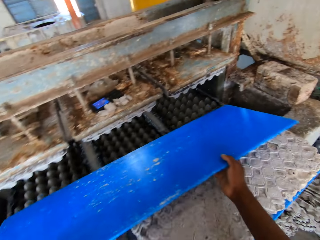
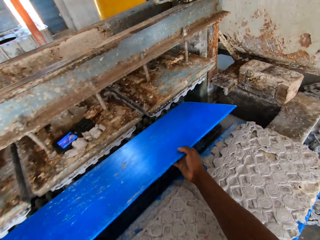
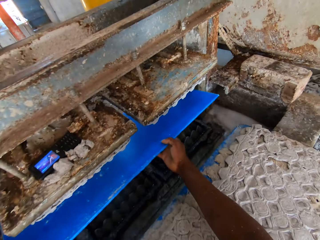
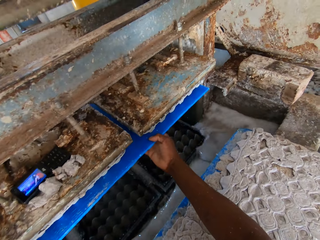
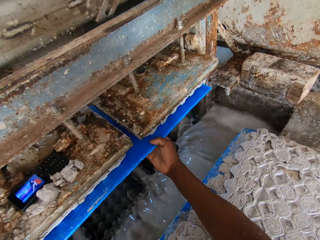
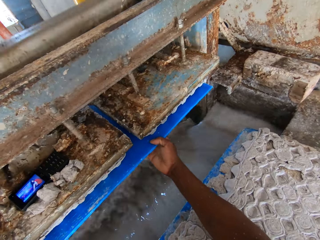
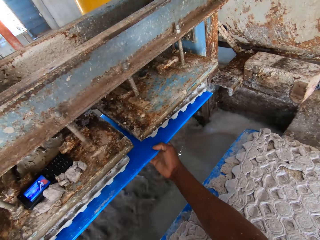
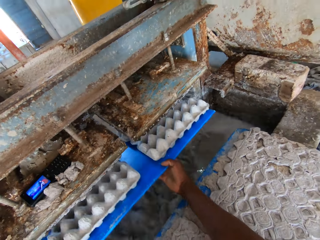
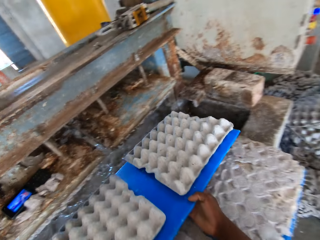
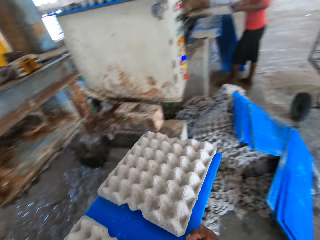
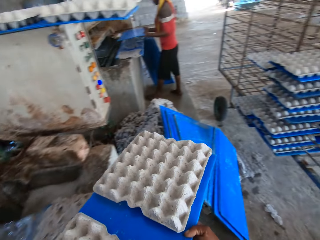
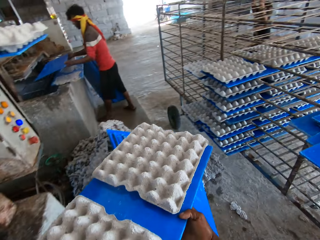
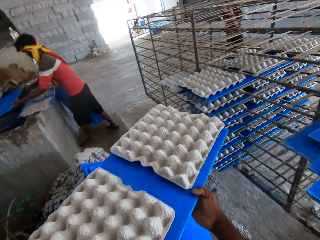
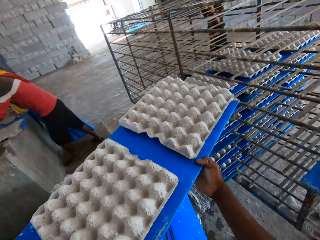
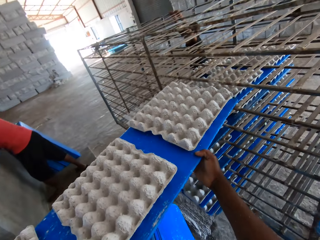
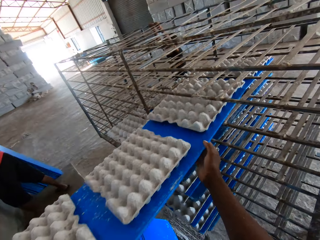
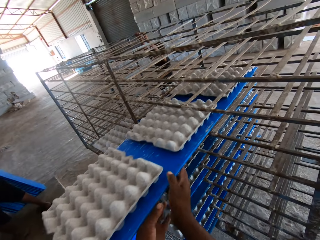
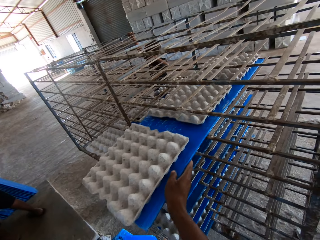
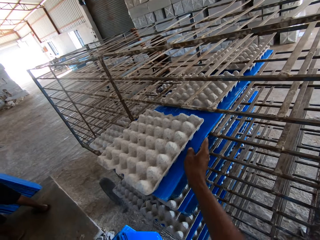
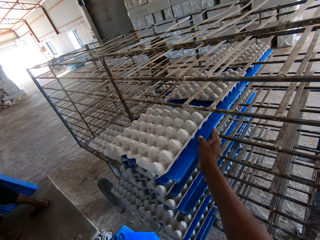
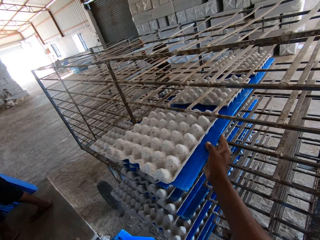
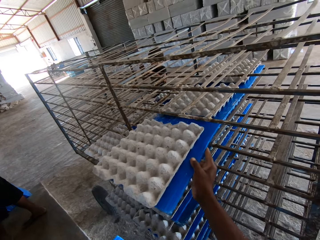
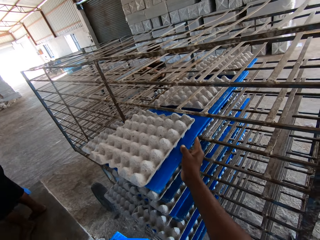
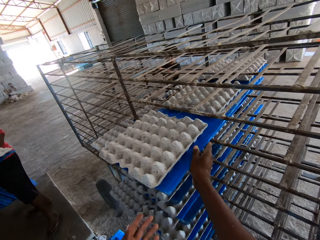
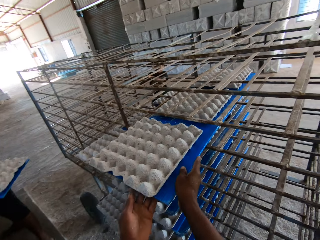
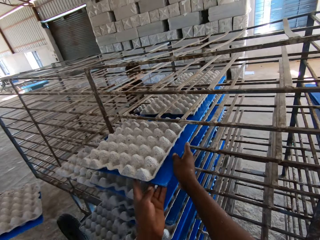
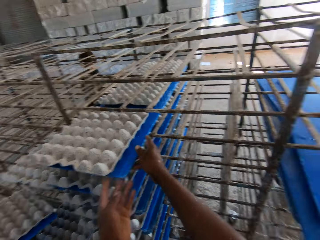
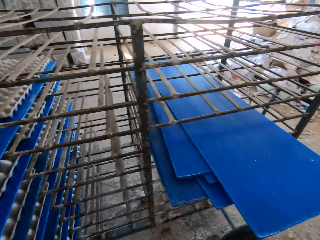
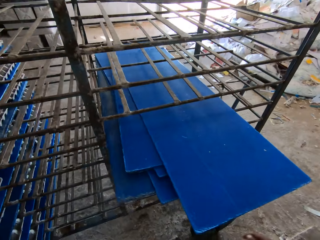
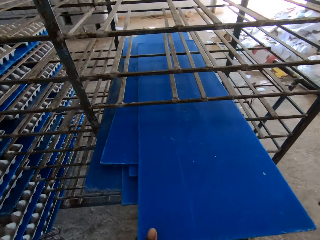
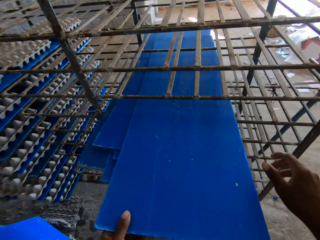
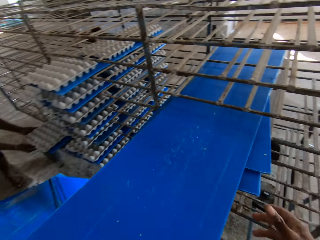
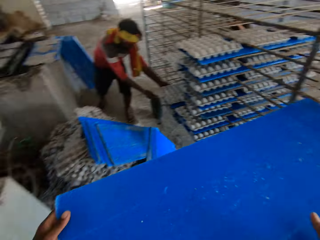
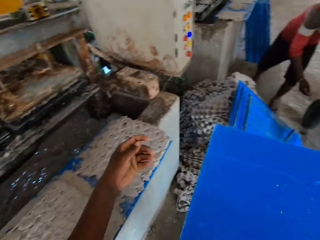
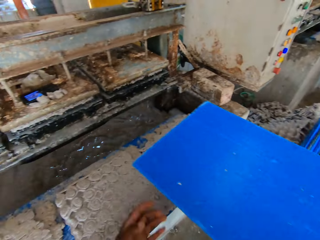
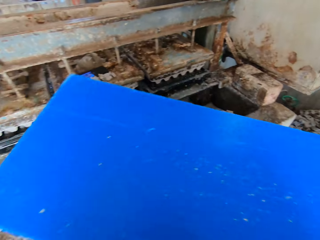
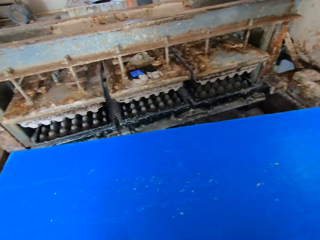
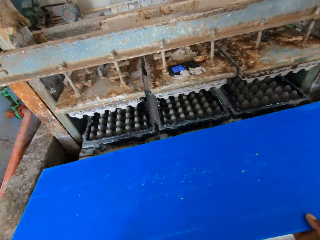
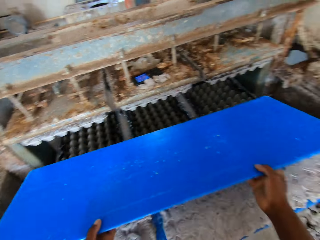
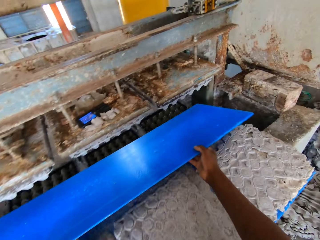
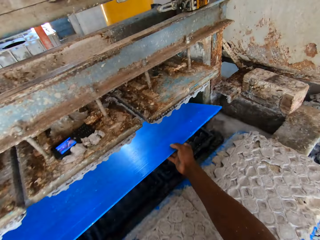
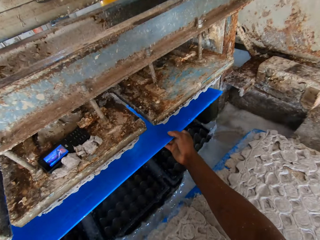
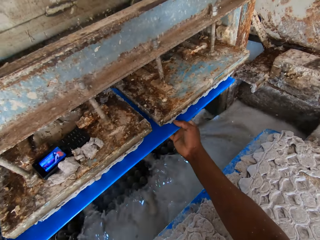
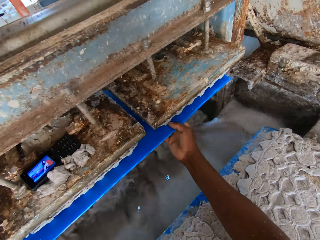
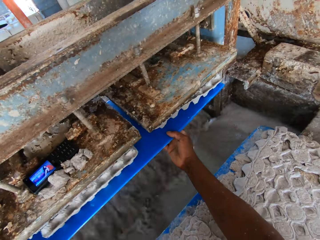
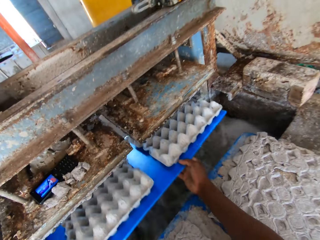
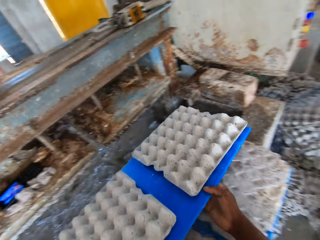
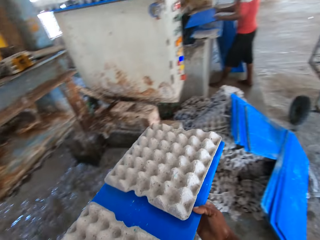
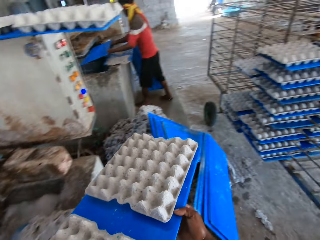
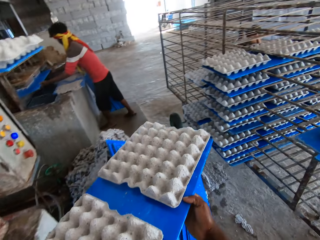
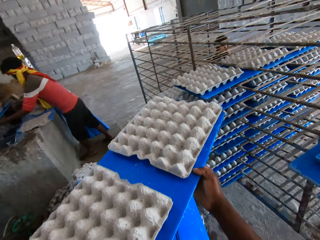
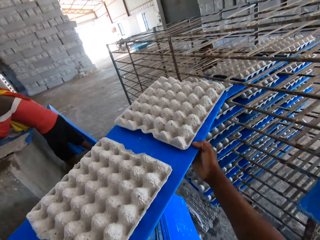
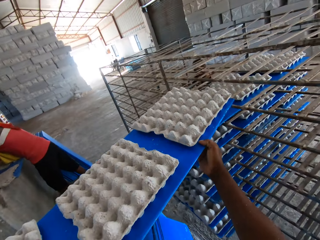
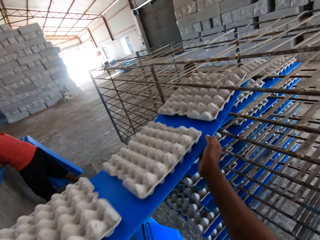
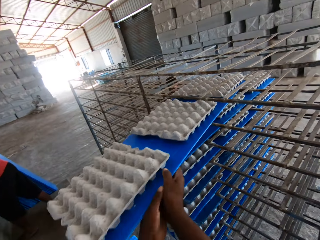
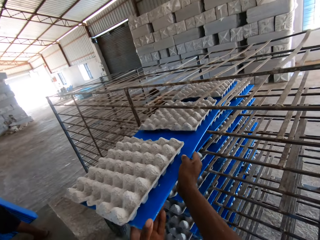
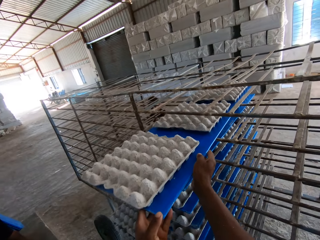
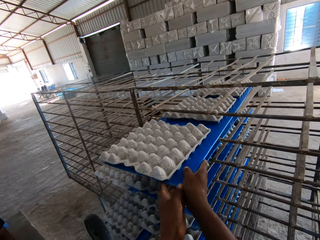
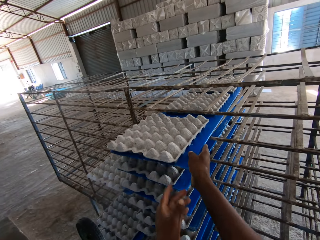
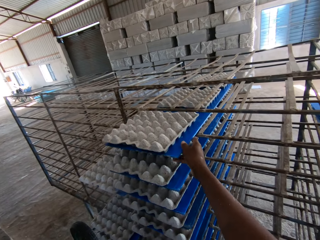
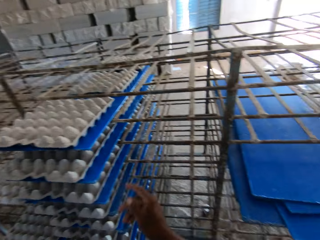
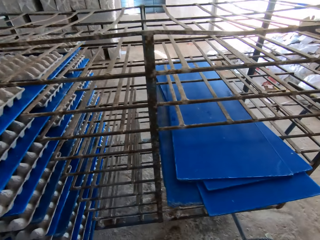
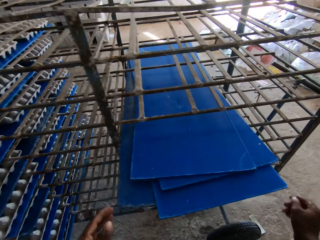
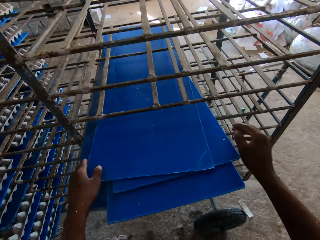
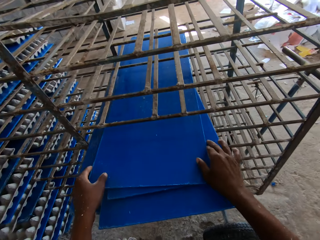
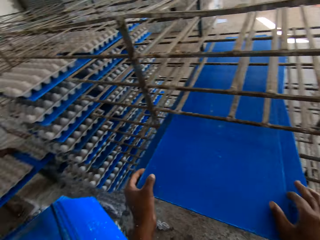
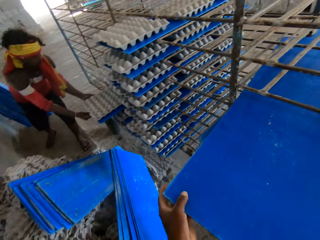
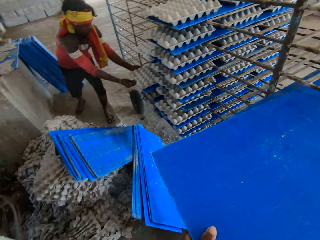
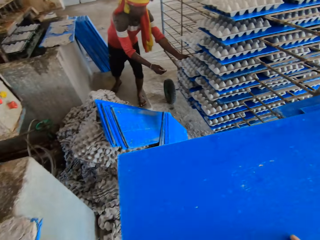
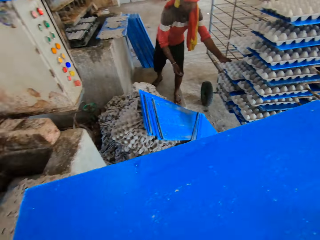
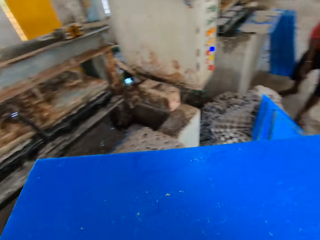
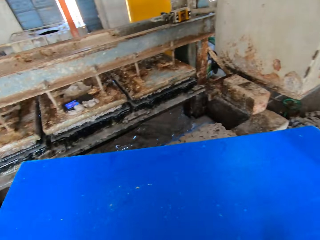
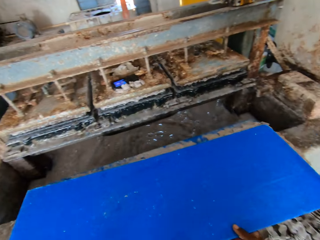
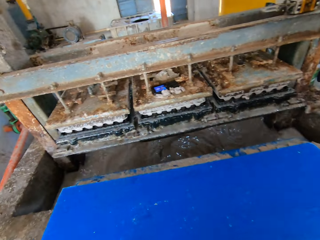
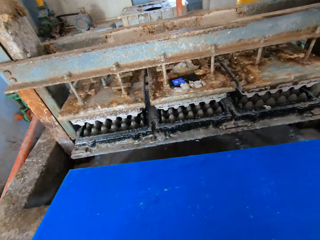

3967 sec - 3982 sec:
The camera wearer inserts the plastic sheet into the egg tray machine with both hands. They remove the plastic sheet together with some egg trays on it from the egg tray machine with both hands. A man inserts the plastic sheet into the egg tray machine with both hands. The camera wearer slides the plastic sheet together with the egg trays in the rack with both hands. They hold the plastic sheet together with some egg trays on it with both hands. They pick up a plastic sheet on the plastic sheets in the rack with both hands. They insert the plastic sheet into the egg tray machine with both hands. They remove the plastic sheet together with some egg trays on it from the egg tray machine with both hands. The man inserts the plastic sheet into the egg tray machine with both hands. The camera wearer carries the trays. They slide the plastic sheet together with the egg trays in the rack with both hands. They pick up a plastic sheet on the plastic sheets in the rack with both hands. The man slides the plastic sheet together with the egg trays in the rack with both hands.

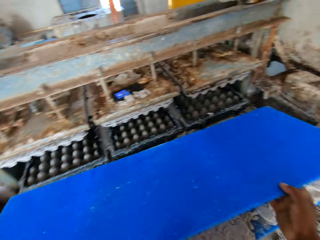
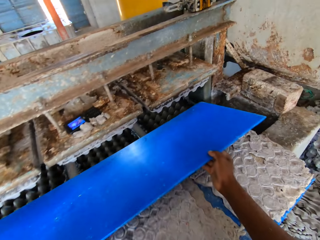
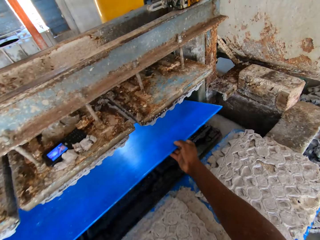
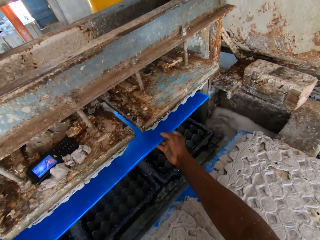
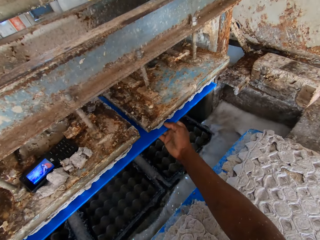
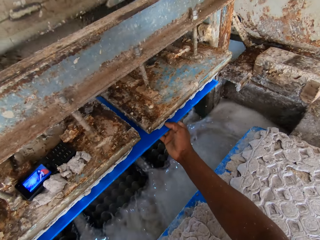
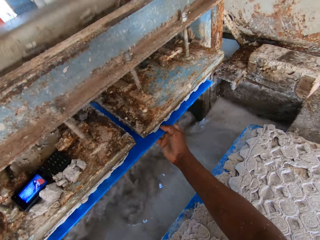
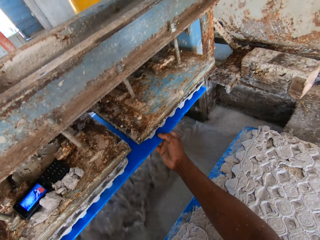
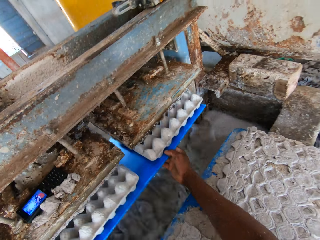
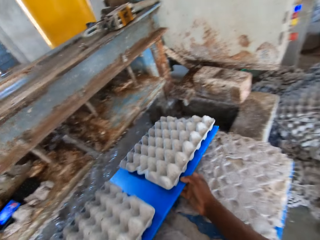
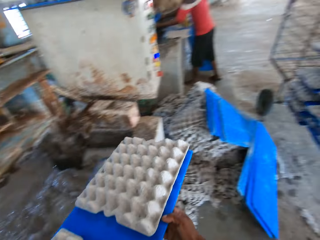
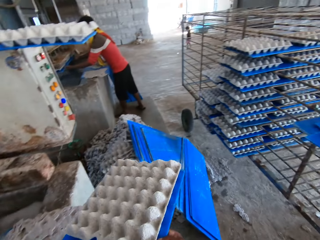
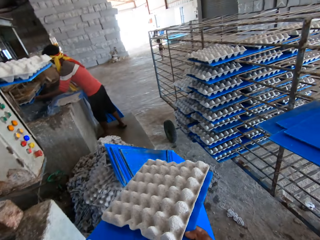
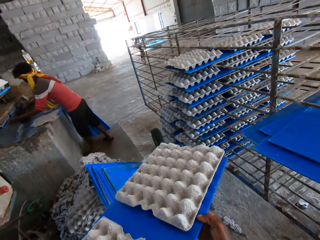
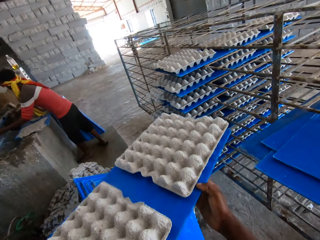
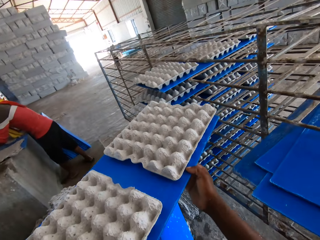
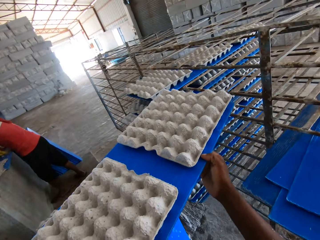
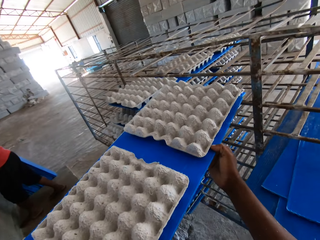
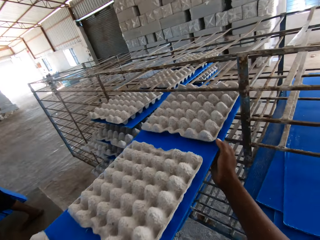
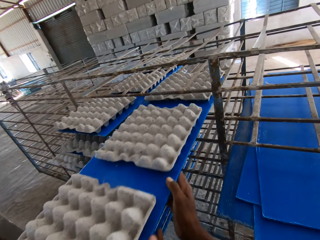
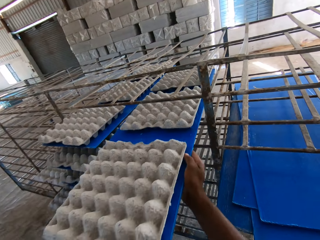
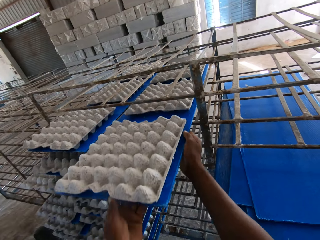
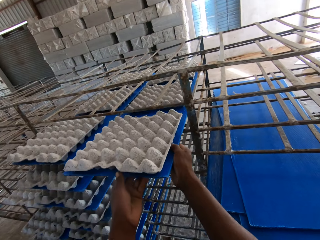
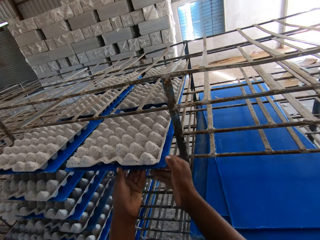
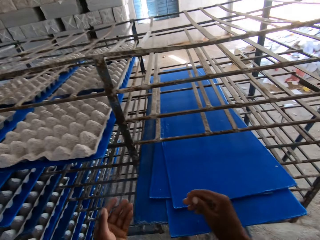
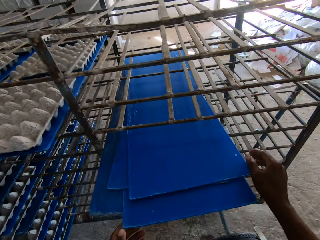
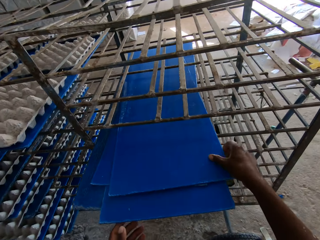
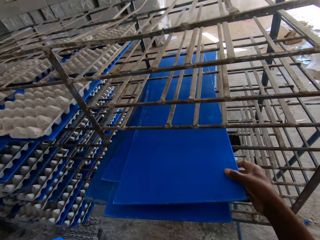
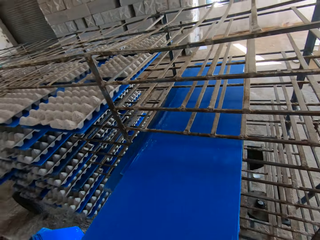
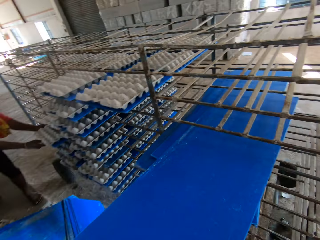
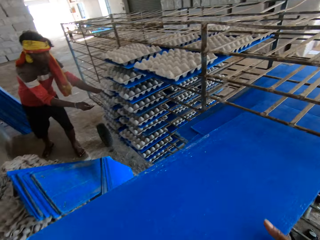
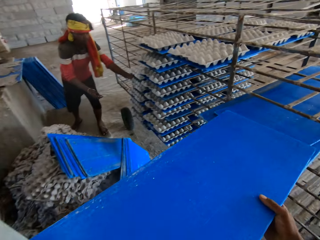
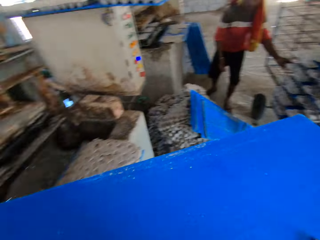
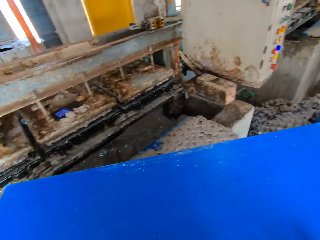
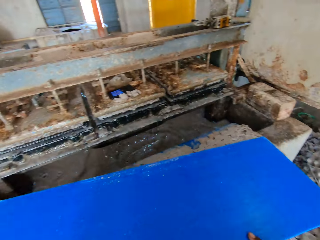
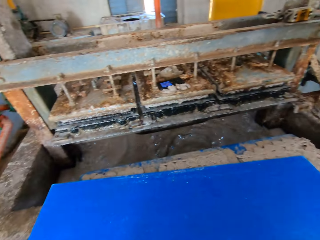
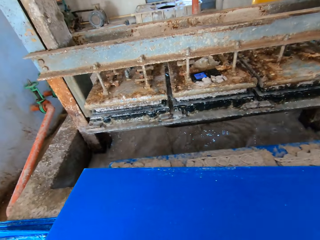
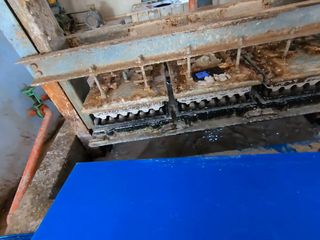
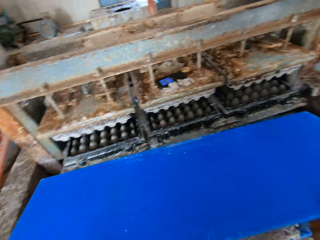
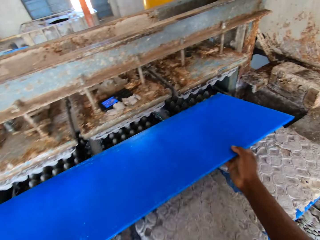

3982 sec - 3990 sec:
The camera wearer inserts the plastic sheet into the egg tray machine with both hands. They remove the plastic sheet together with some egg trays on it from the egg tray machine with both hands. They slide the plastic sheet together with the egg trays in the rack with both hands. They pick up a plastic sheet on the plastic sheets in the rack with both hands. A man slides a plastic sheet together with some egg trays in the rack with both hands. The camera wearer holds the plastic sheet on the plastic sheet on the ledge with both hands.
